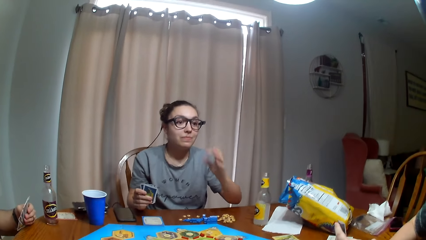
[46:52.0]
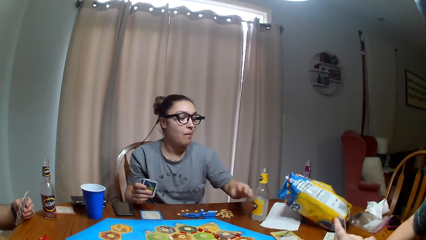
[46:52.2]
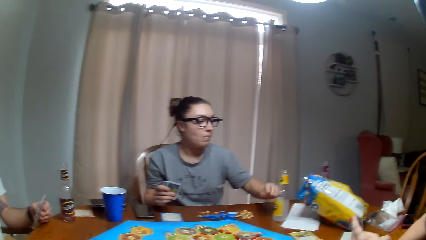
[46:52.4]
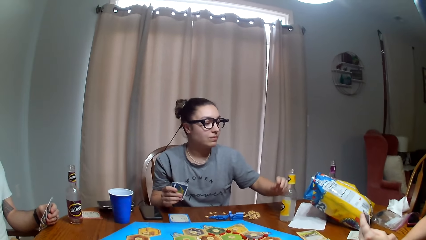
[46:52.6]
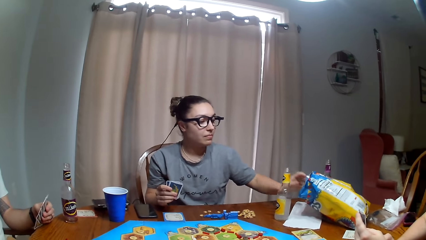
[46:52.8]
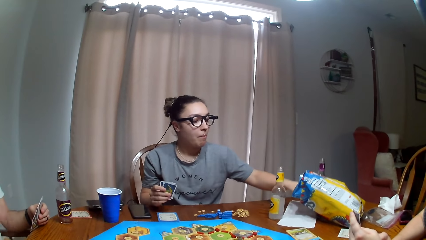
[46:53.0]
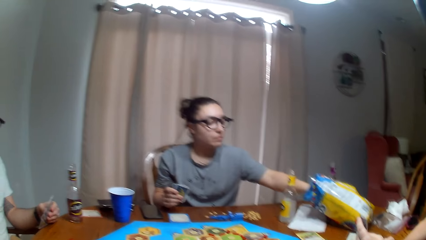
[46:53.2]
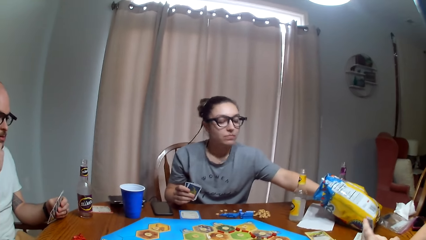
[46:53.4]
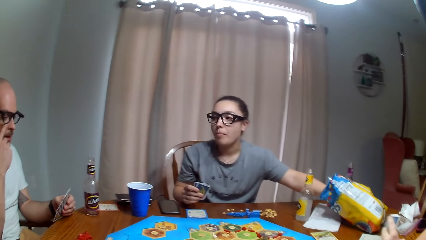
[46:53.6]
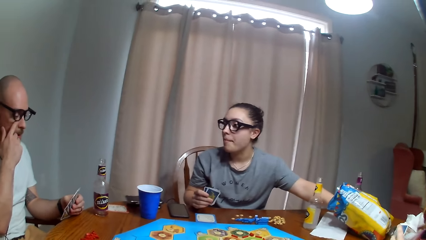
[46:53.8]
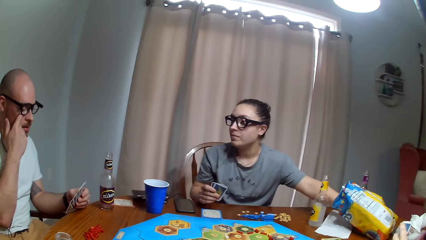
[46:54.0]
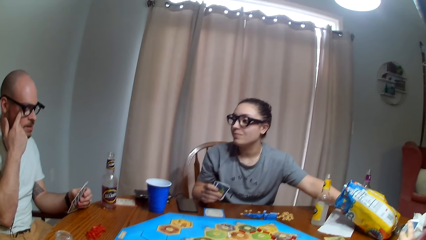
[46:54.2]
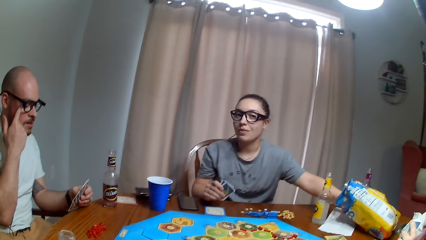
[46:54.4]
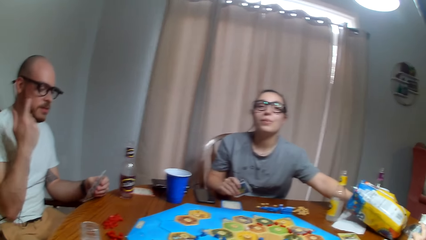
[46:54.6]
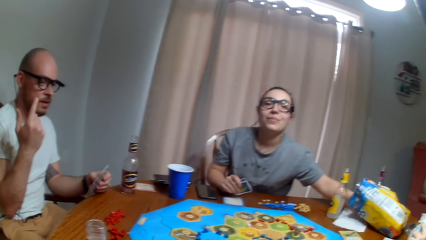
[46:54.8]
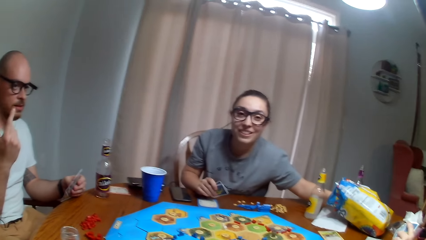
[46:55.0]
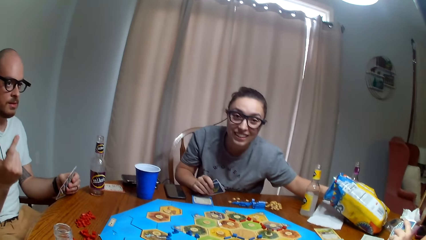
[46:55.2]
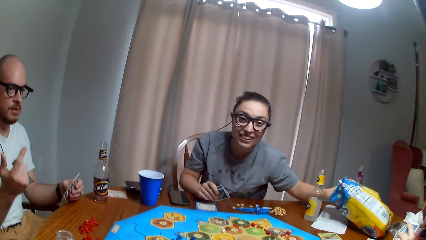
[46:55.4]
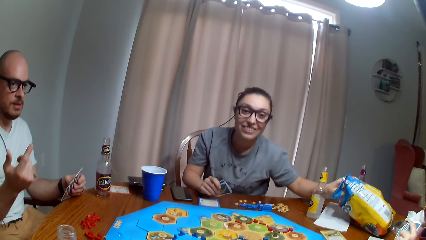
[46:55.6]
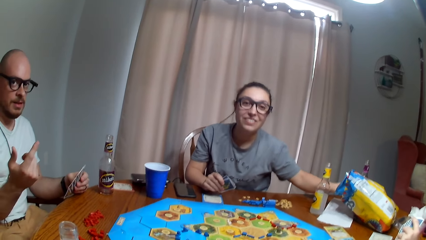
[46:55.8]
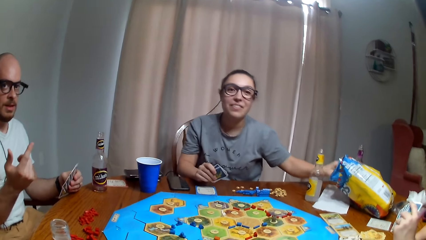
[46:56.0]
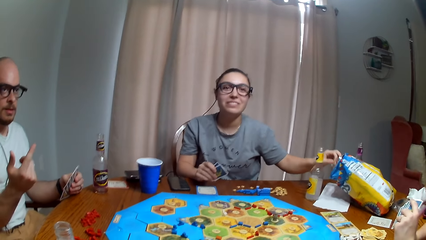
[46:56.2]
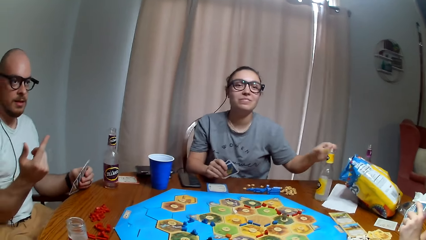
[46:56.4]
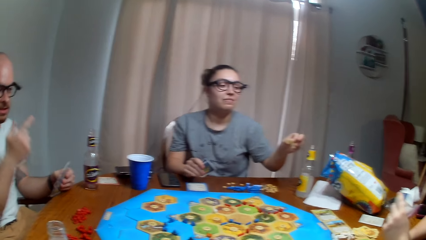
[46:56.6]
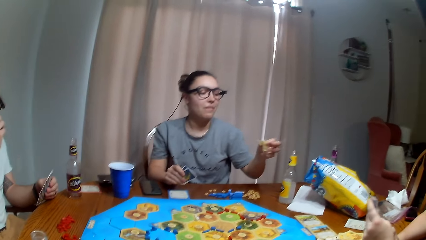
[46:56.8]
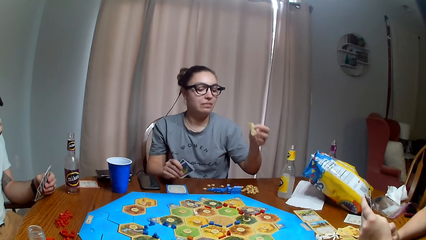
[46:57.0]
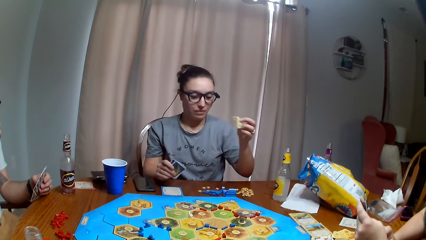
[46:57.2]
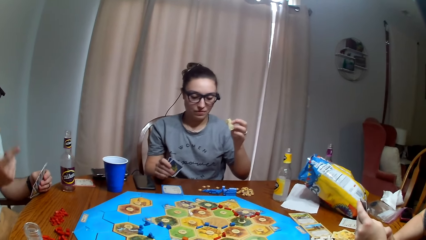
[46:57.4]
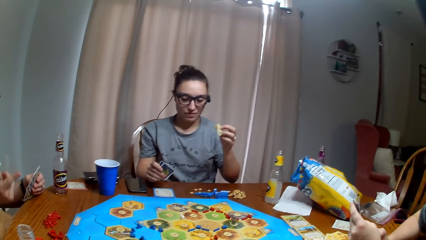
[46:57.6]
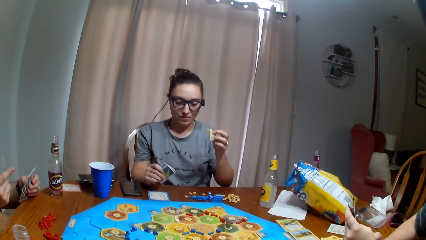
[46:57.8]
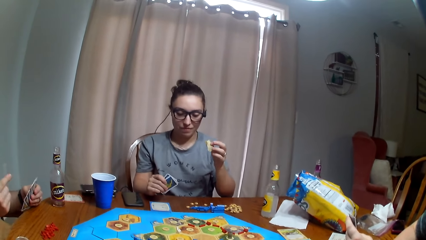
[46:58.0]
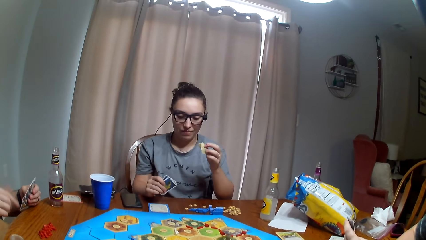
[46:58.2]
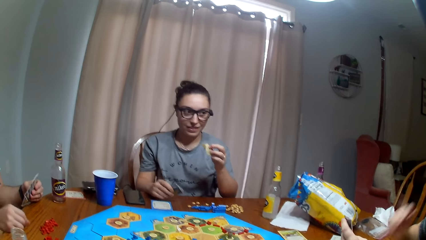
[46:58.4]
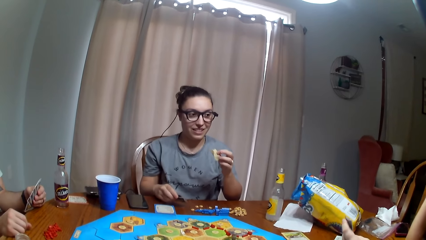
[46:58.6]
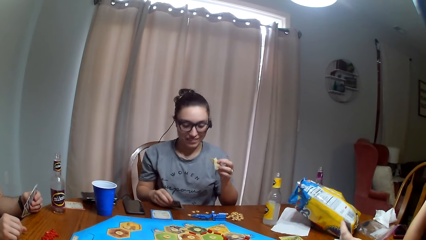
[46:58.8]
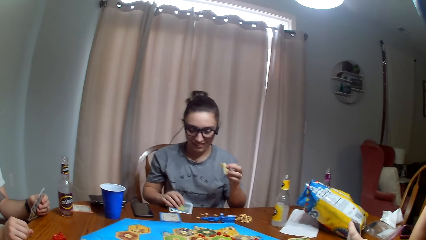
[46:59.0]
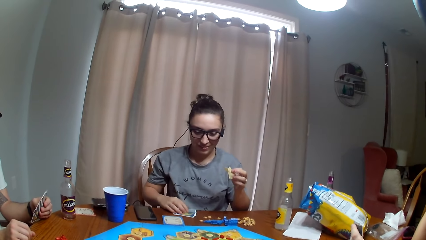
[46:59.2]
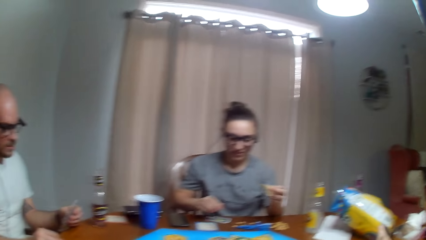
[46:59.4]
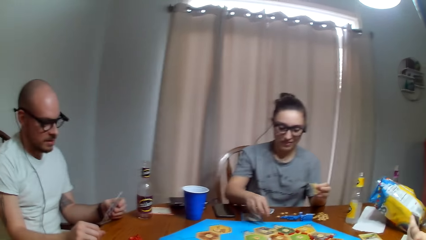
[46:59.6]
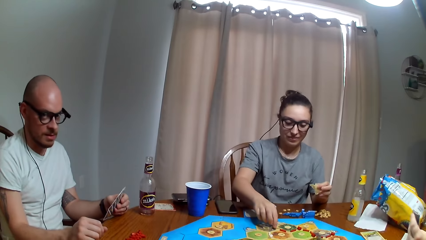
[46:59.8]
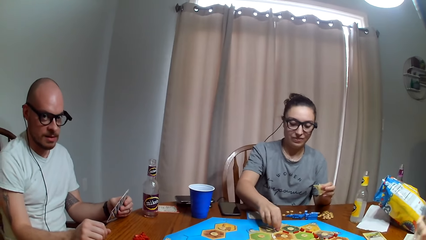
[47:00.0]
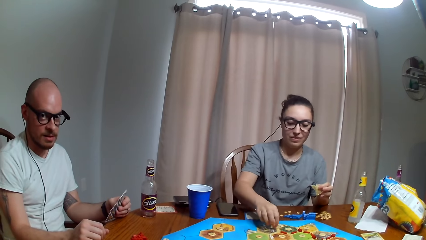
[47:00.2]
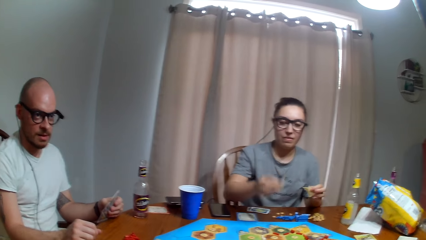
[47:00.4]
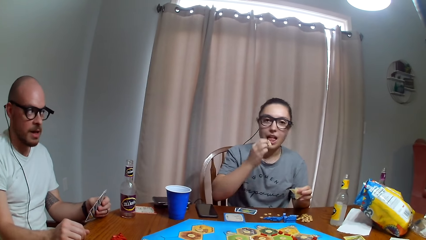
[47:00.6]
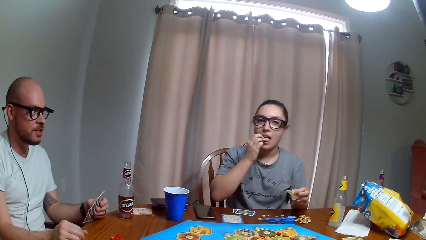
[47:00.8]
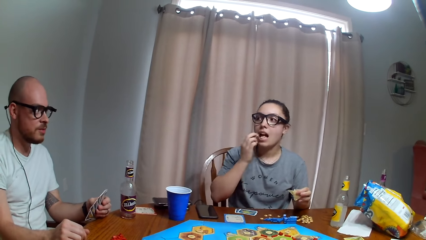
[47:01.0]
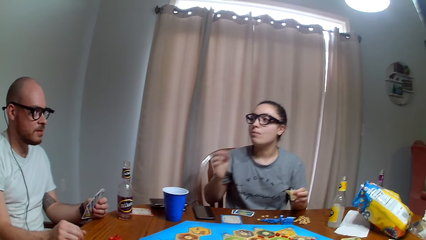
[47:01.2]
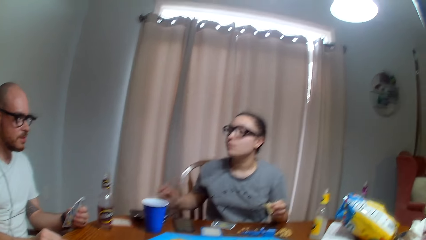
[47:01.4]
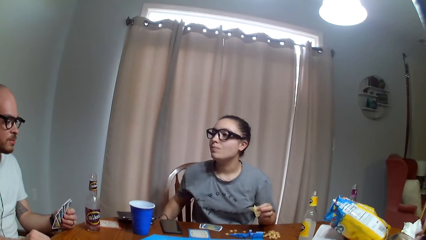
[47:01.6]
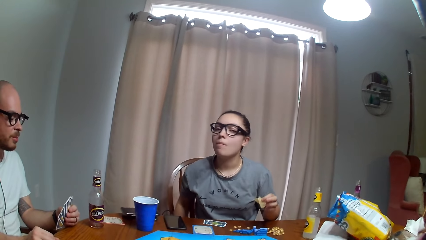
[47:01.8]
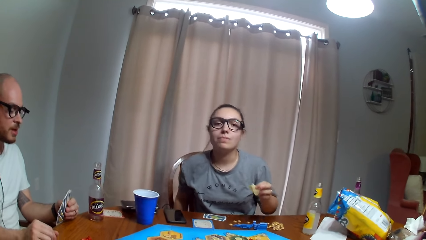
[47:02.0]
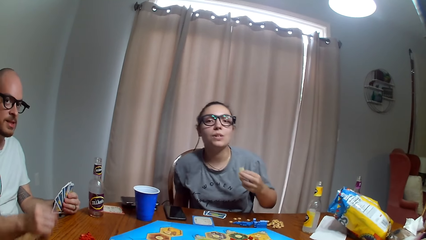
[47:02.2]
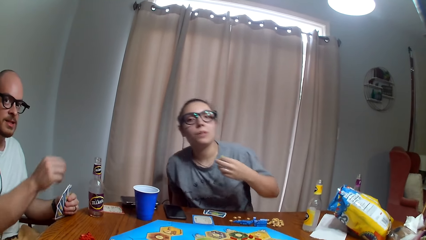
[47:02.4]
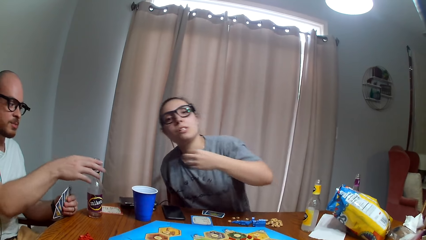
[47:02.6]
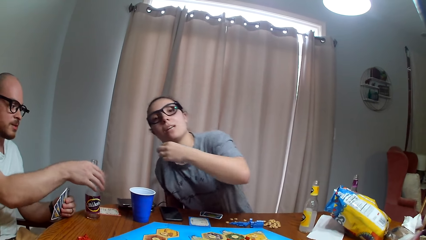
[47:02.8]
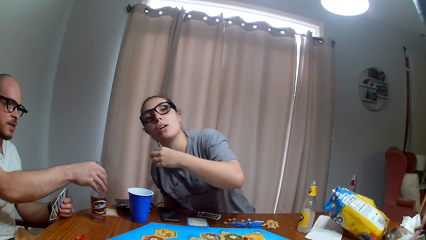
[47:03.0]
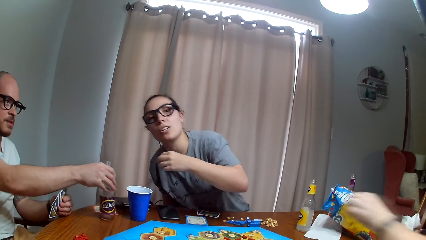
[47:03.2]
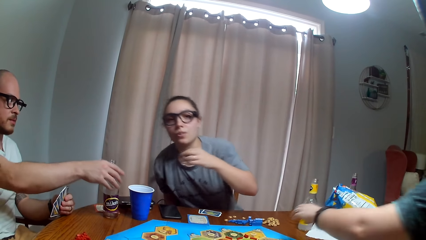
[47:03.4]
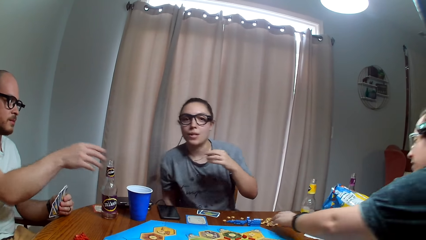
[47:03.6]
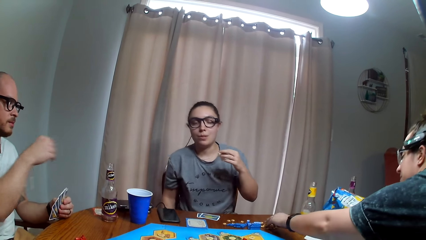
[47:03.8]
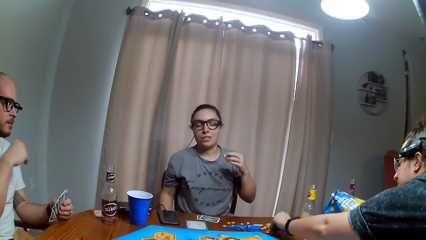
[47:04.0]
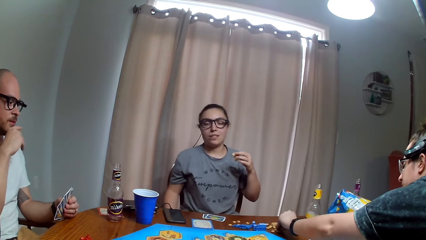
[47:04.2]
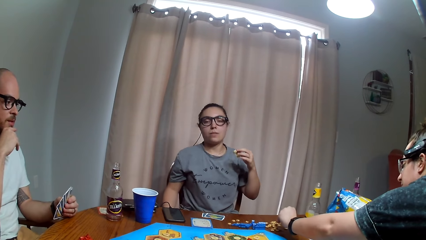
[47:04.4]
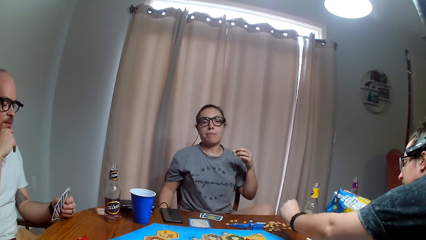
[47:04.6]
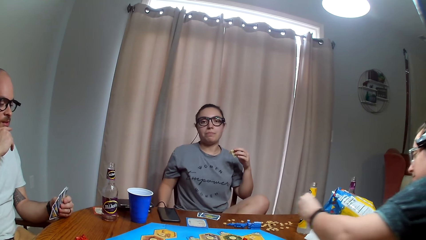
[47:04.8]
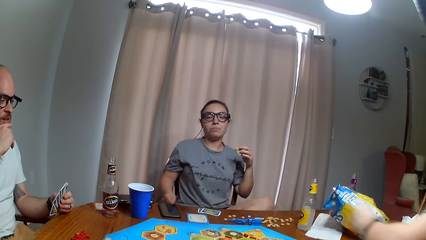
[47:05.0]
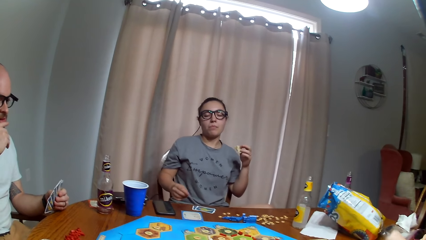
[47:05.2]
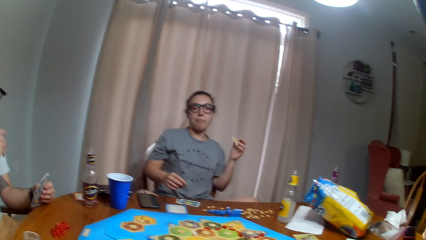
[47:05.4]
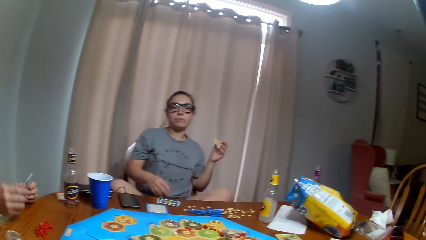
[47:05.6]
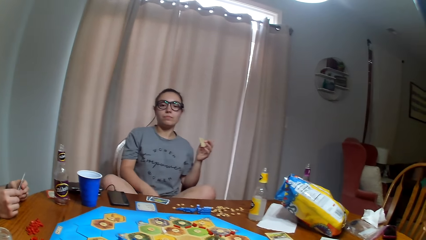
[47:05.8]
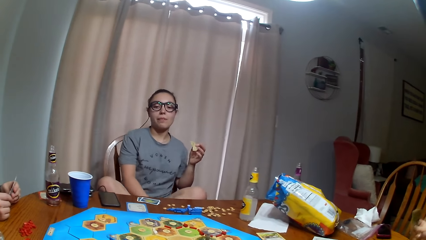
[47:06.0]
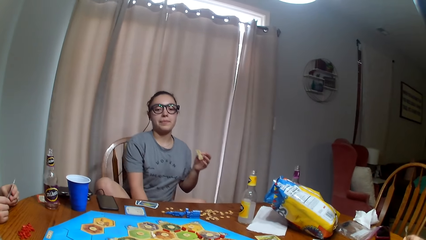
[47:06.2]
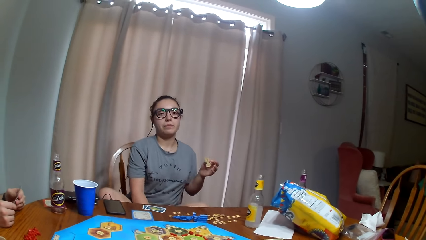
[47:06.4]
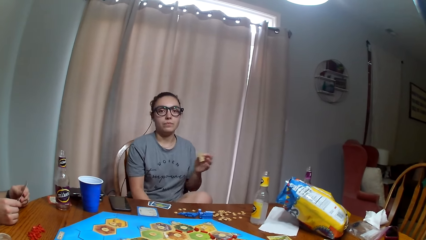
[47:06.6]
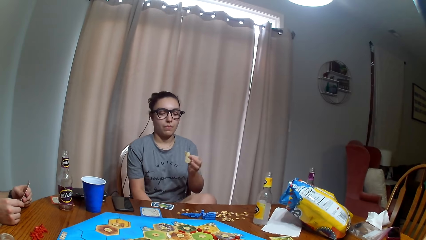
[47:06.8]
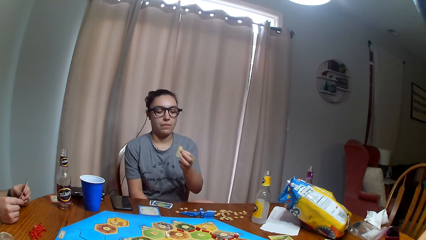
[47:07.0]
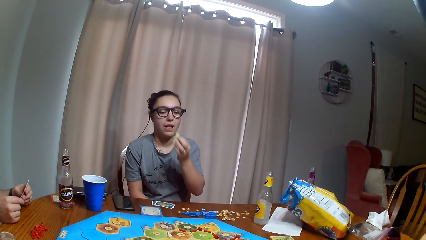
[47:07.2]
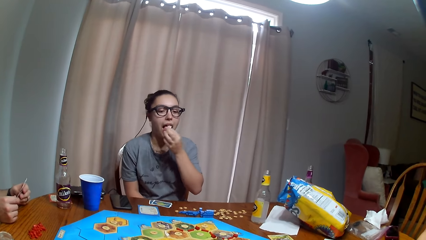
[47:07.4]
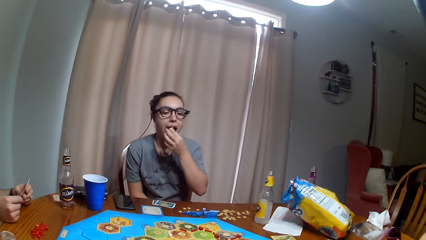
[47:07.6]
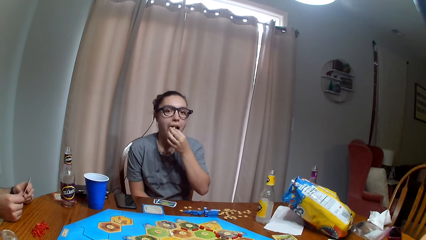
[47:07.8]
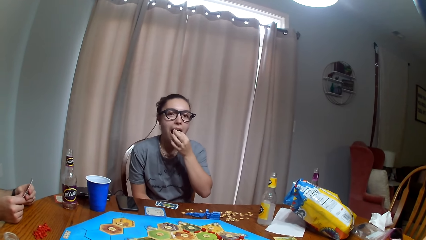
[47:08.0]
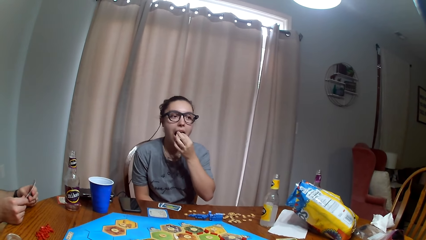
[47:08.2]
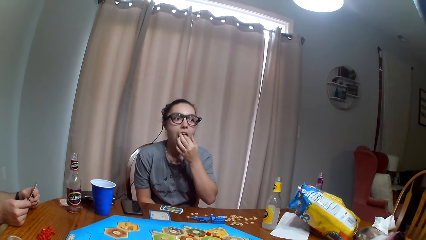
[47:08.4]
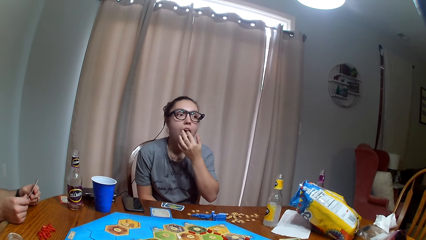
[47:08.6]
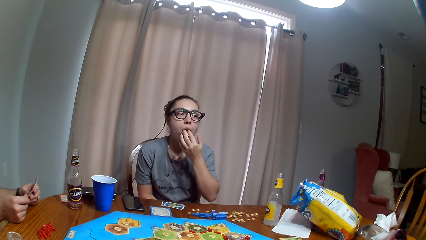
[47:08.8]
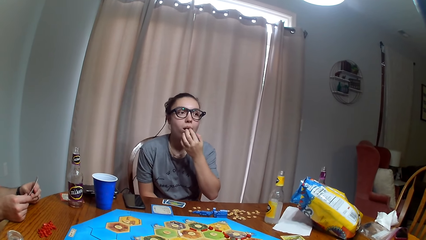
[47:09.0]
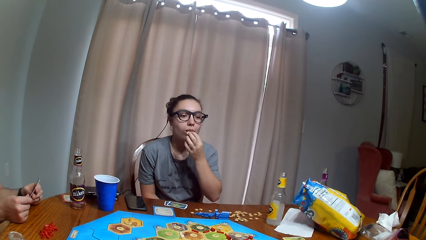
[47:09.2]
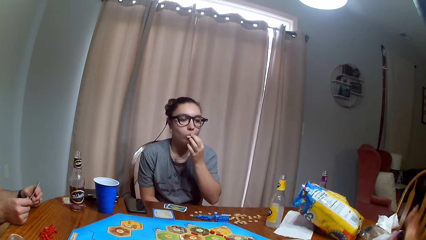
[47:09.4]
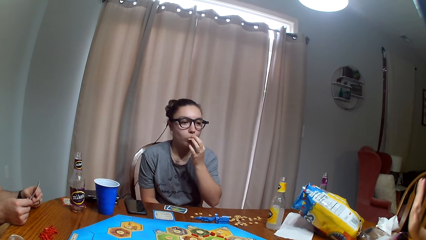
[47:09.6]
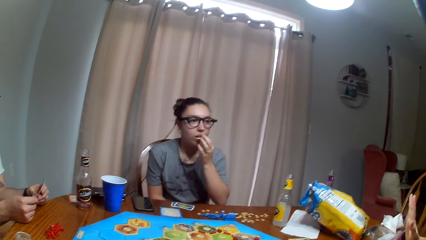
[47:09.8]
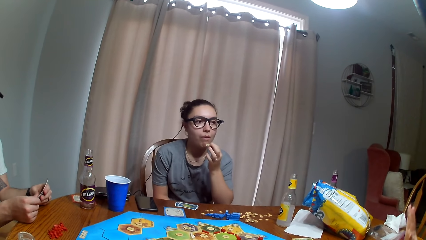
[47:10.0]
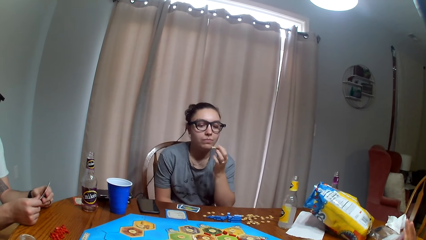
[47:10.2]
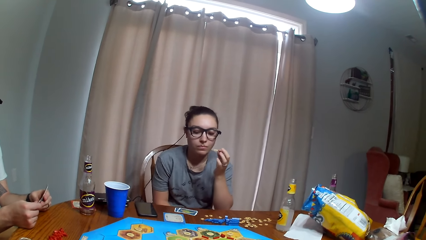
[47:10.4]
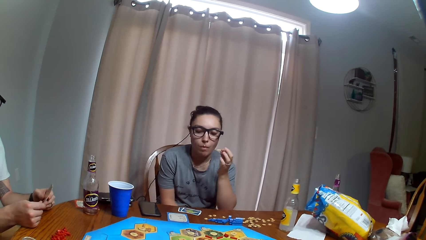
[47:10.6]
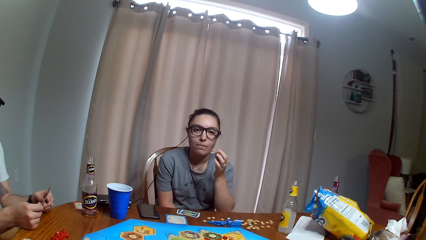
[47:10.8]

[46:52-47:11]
A woman picks the chips and eats the crisps. A man touches the face. The man dialogues with the woman. The camera wearer dialogues with the man. The man eats crisps. The woman picks the chips from the table. The camera wearer eats the chips. They dialogue with the woman. The man drinks soda and moves the bottle. Another woman picks crisps from the table. The camera wearer dialogues with the first woman. The first woman eats the chips.
